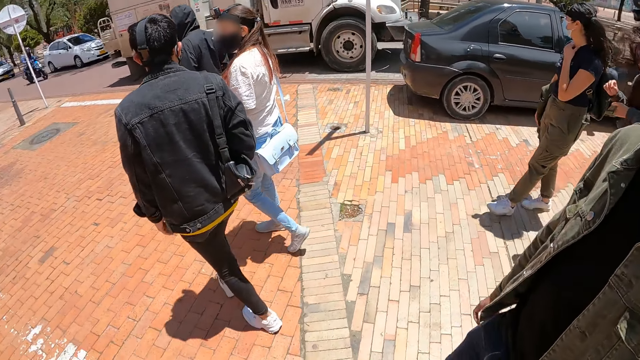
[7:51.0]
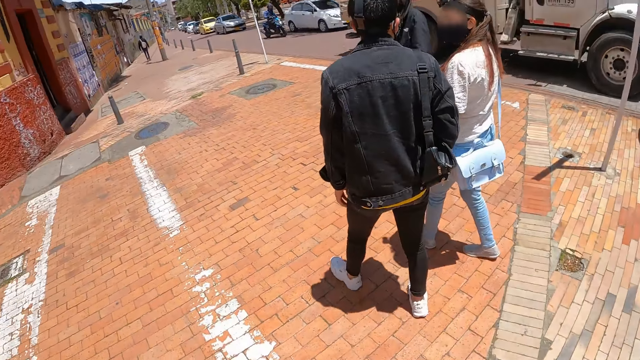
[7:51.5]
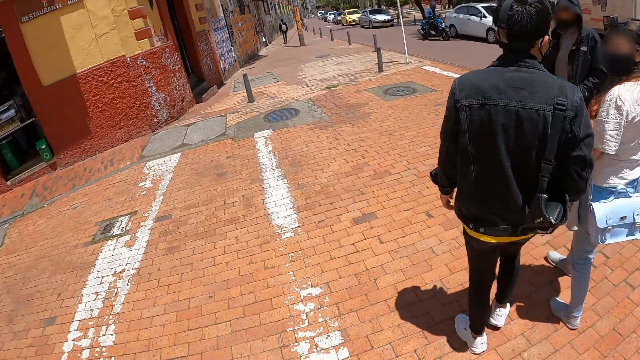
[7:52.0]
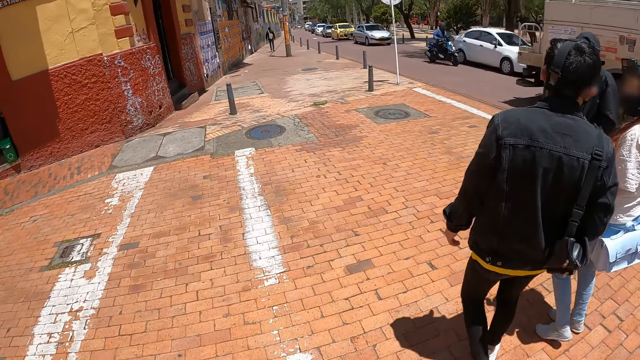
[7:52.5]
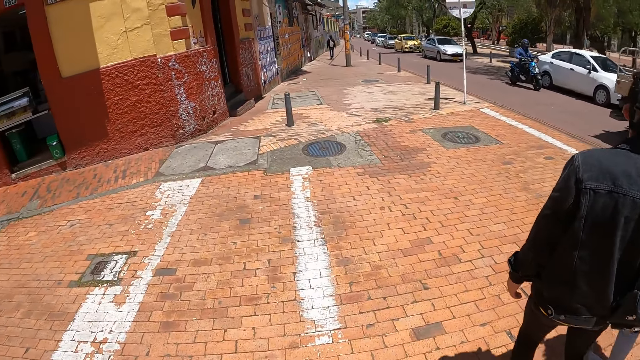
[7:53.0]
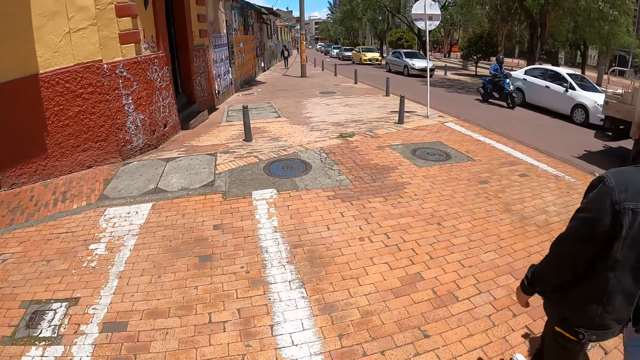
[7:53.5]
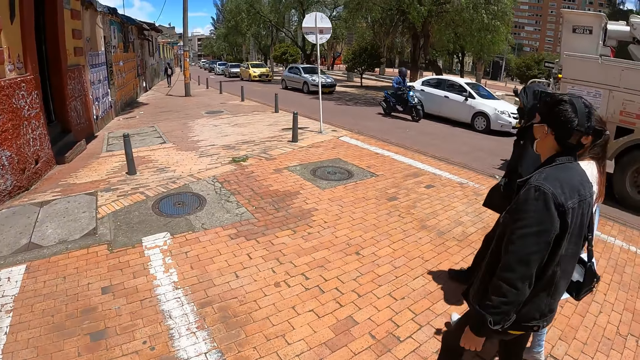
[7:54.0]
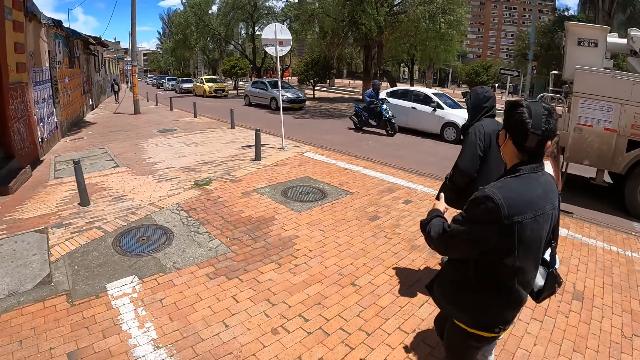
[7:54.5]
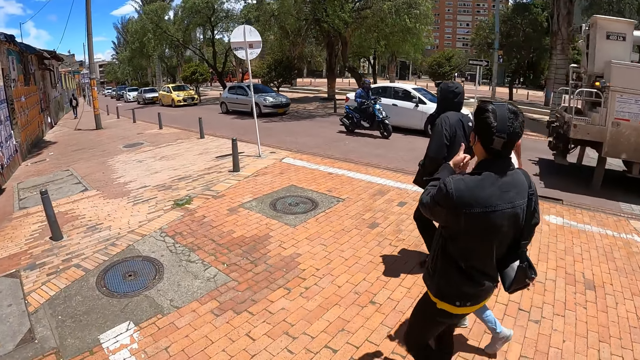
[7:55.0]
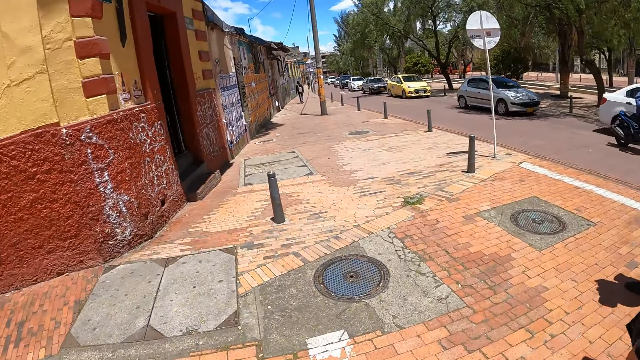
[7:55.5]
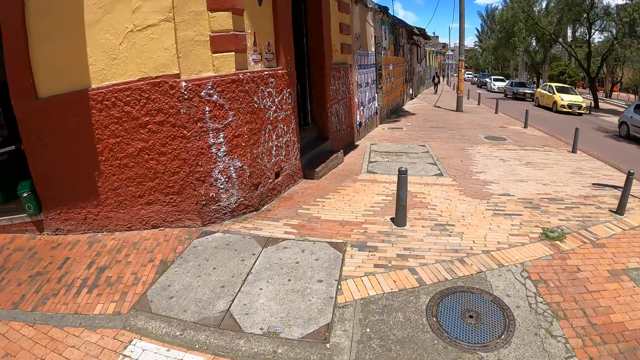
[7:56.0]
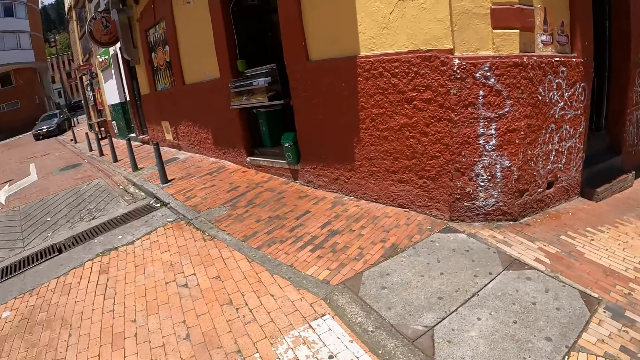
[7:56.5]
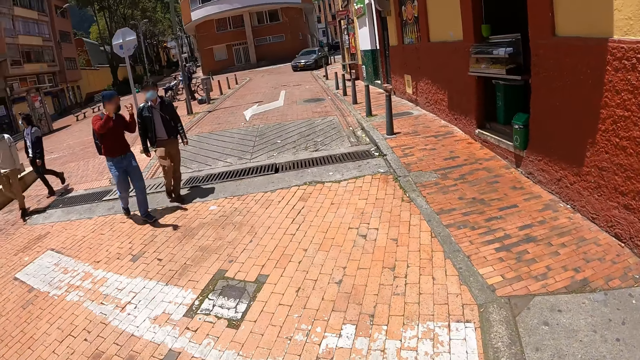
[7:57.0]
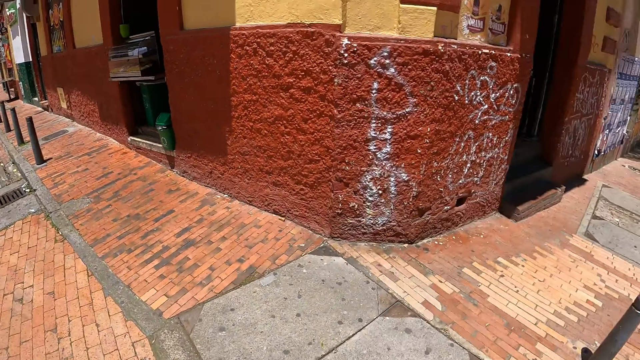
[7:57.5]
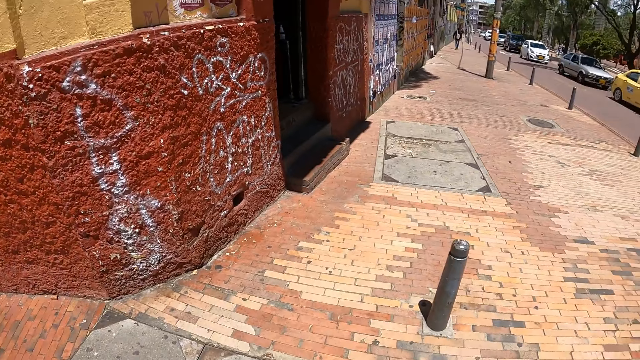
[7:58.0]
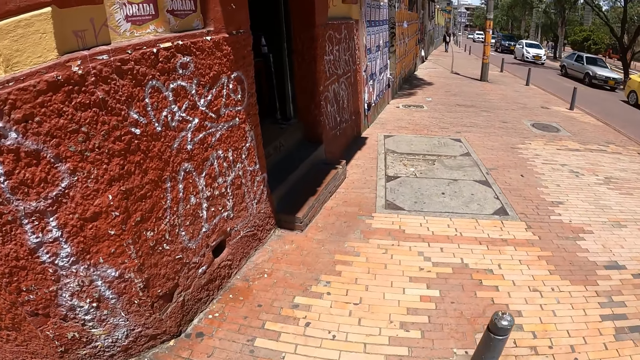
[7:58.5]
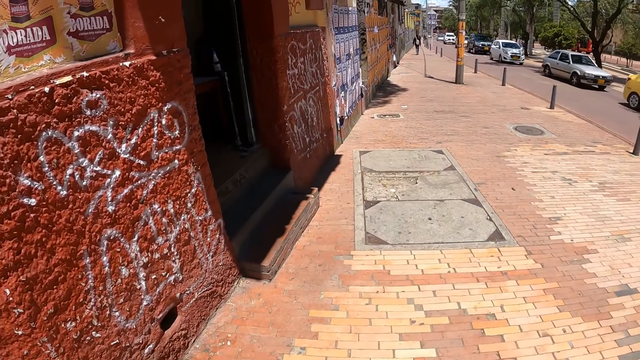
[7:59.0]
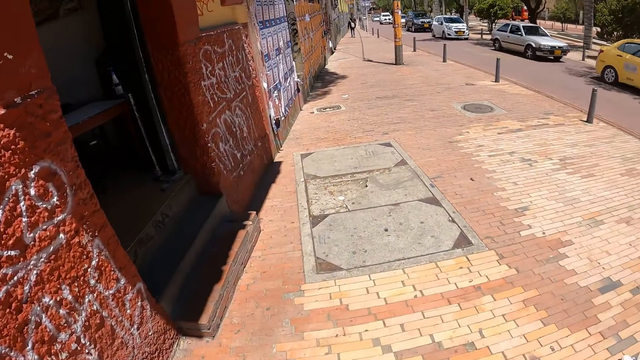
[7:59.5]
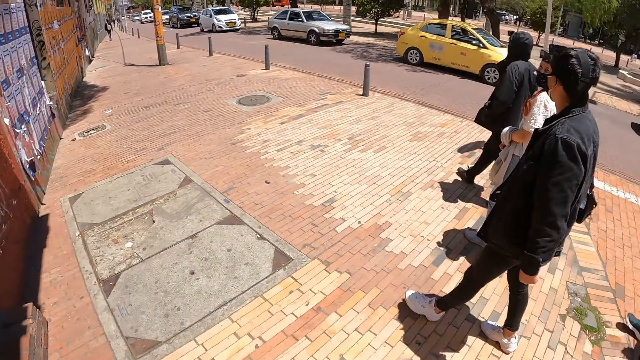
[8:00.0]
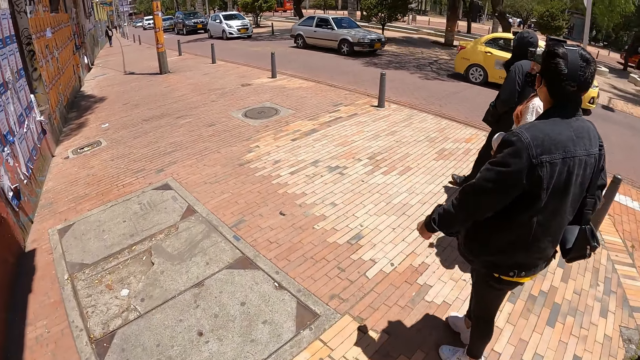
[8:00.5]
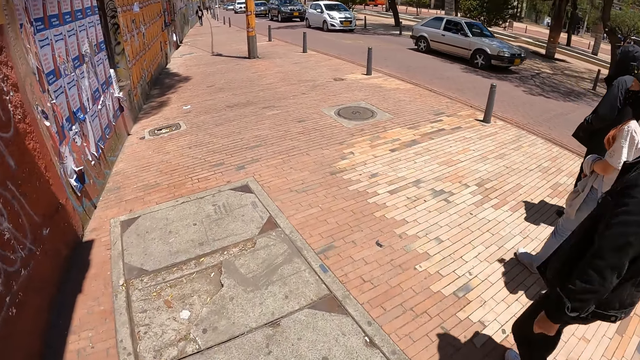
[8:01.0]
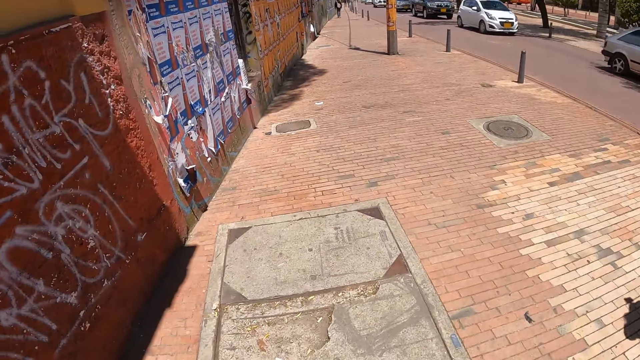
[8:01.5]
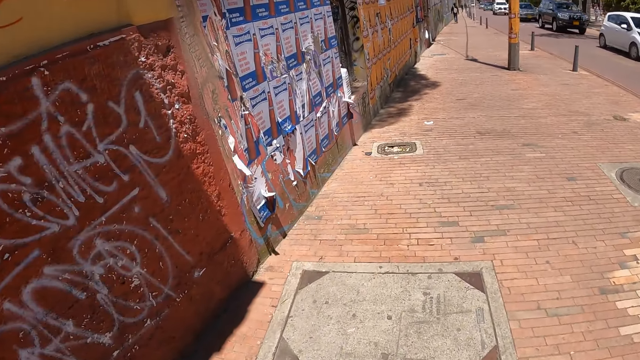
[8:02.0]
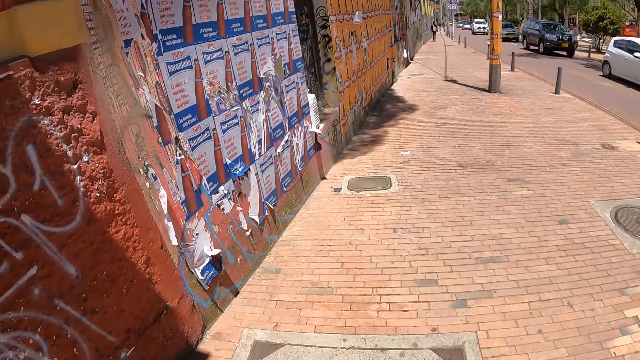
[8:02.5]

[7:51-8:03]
The camera wearer looks around the open area. A woman walks around the open area. The camera wearer walks in the open area.

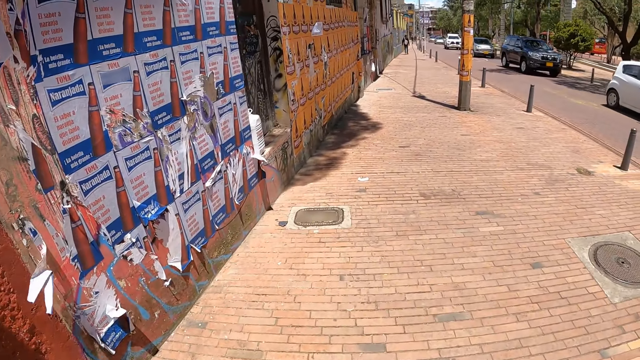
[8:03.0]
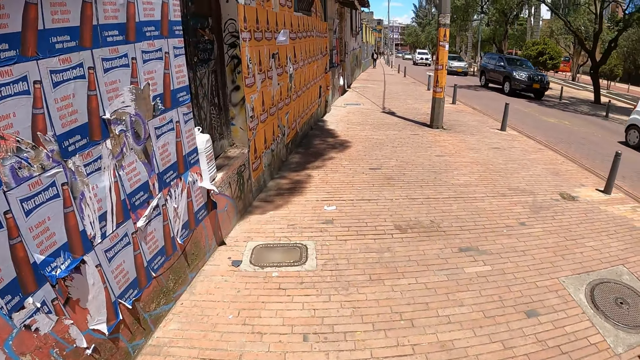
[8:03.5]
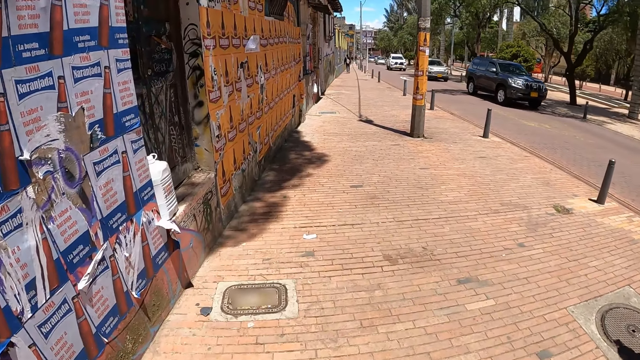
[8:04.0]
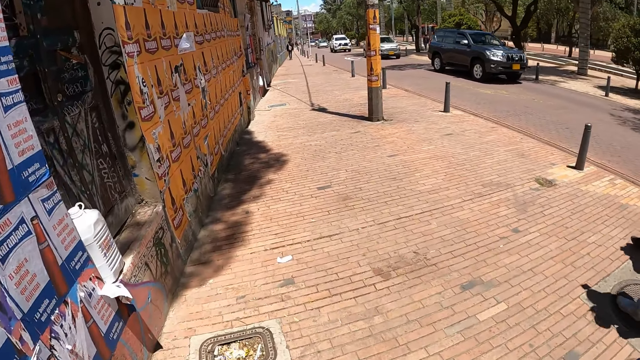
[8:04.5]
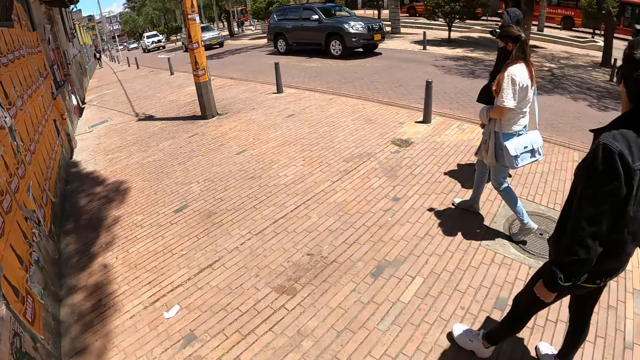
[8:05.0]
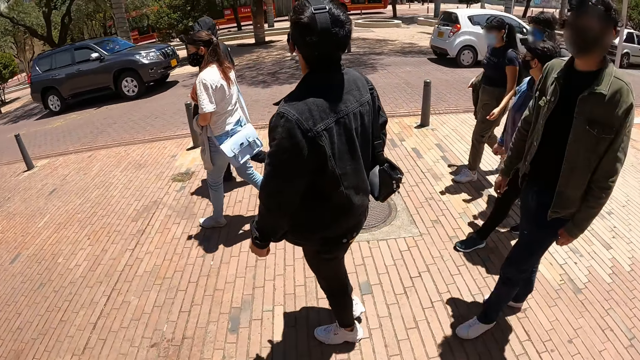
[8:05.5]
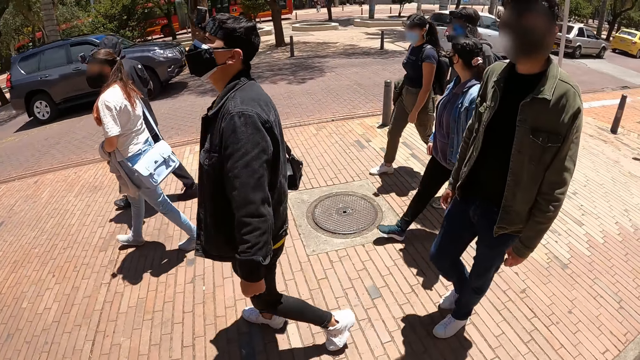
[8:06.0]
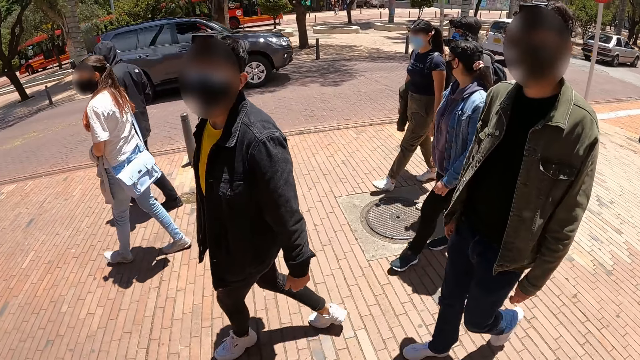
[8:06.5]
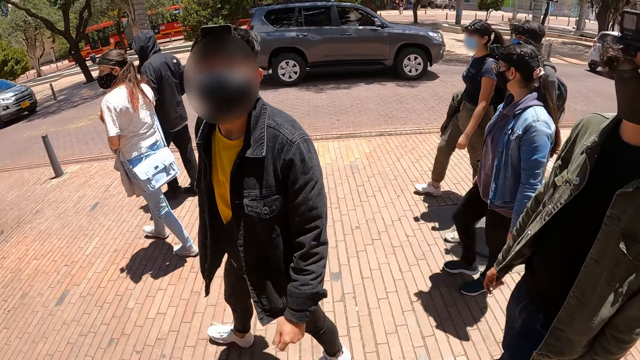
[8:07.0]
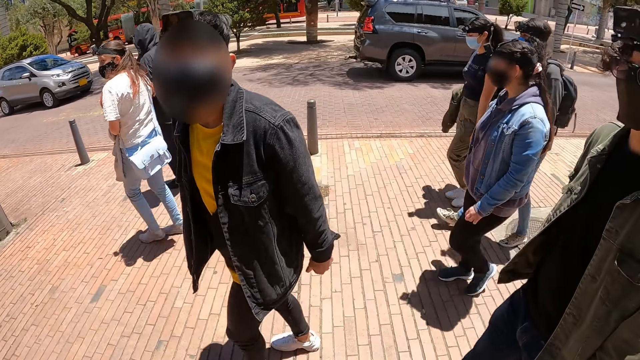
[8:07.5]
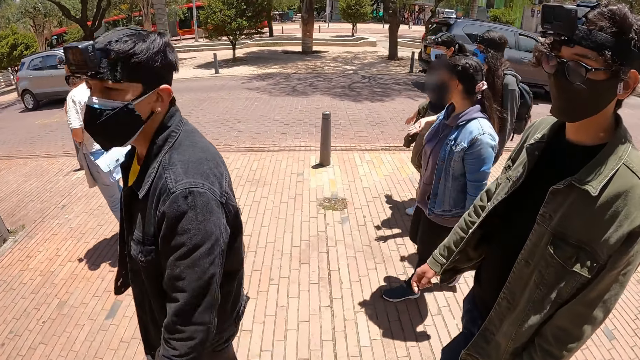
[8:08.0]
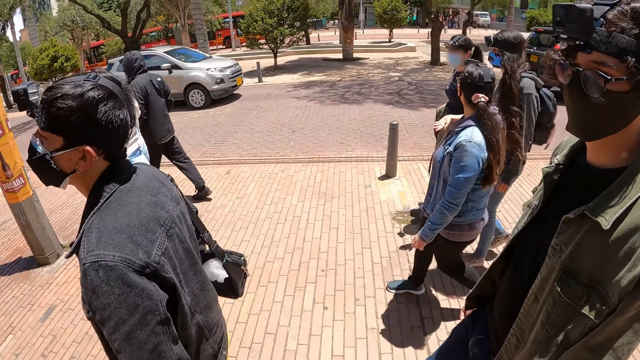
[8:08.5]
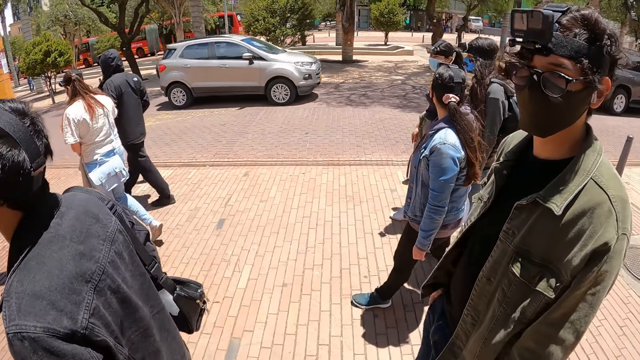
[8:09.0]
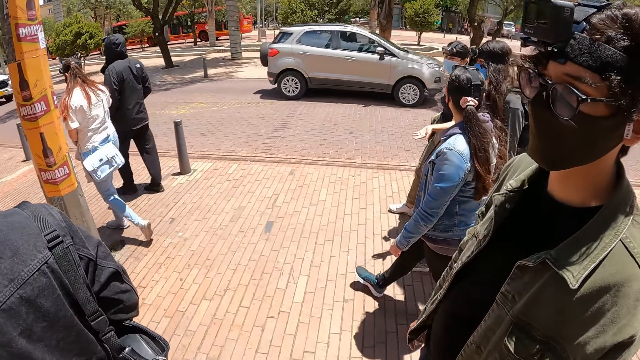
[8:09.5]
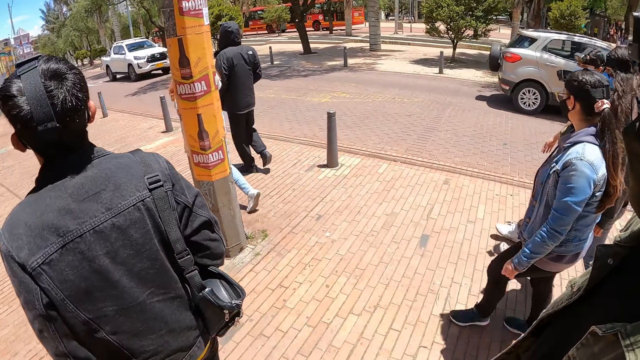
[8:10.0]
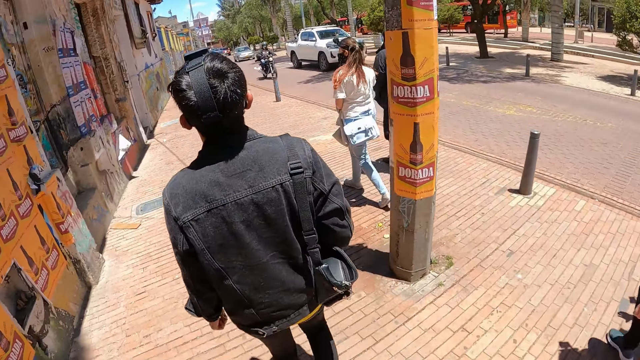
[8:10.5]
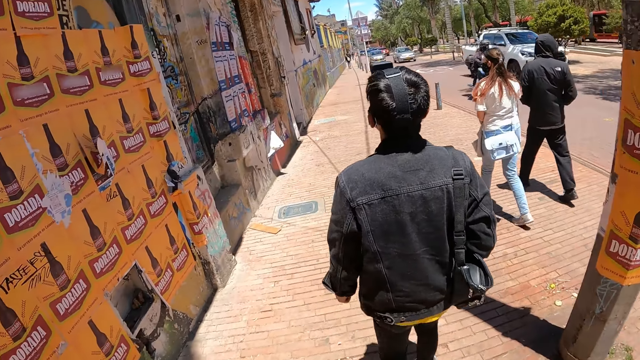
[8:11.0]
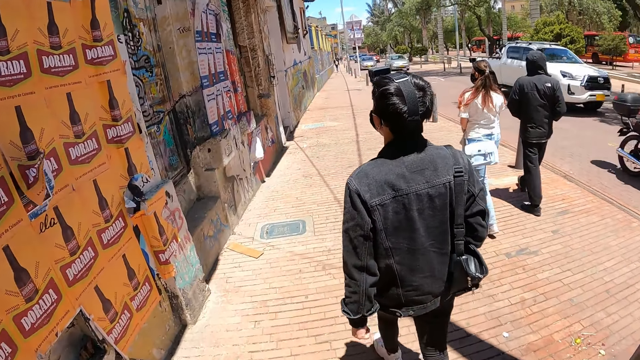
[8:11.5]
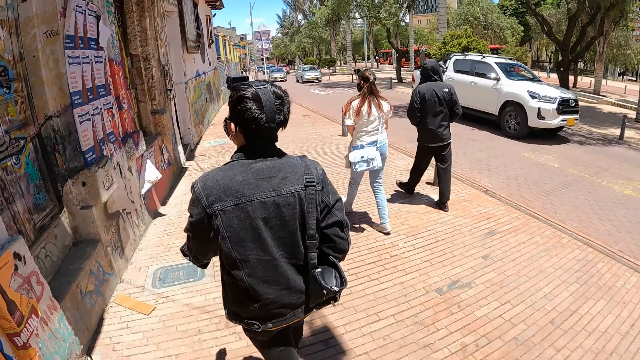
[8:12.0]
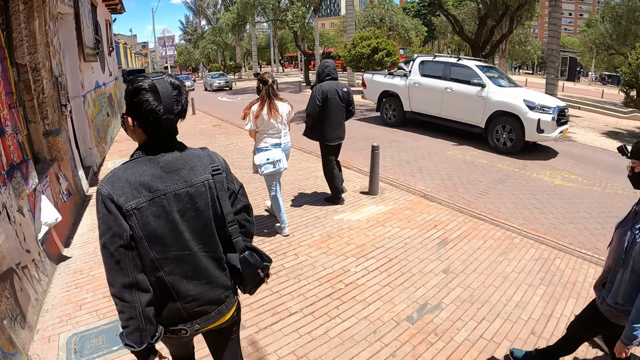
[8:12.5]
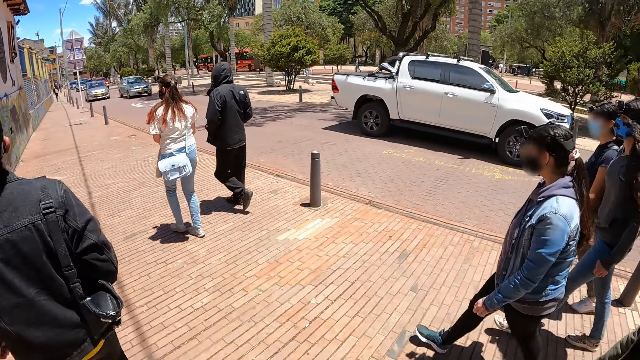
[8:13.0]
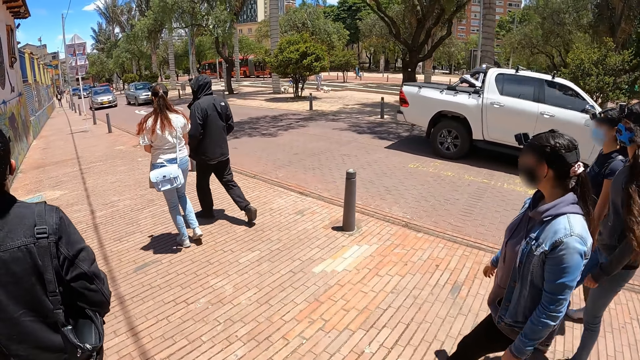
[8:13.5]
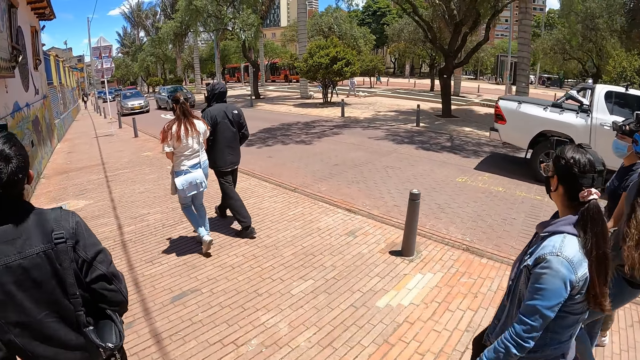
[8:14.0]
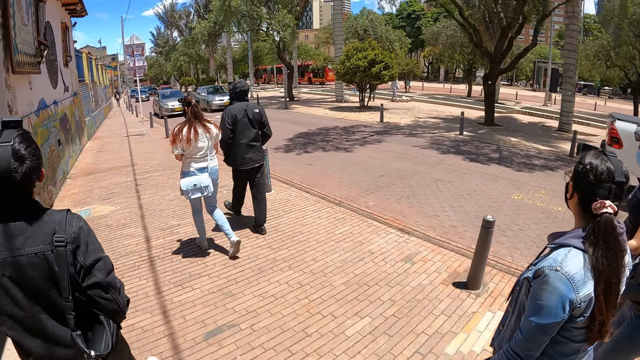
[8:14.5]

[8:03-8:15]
The camera wearer looks at a man and another man. The other man looks at the camera wearer. The first man looks at the camera wearer. The camera wearer walks in an open area. The other man walks in the open area. The first man walks in the open area. A man interacts with the camera wearer. A woman does a hand gesture. The camera wearer walks in the open area.
